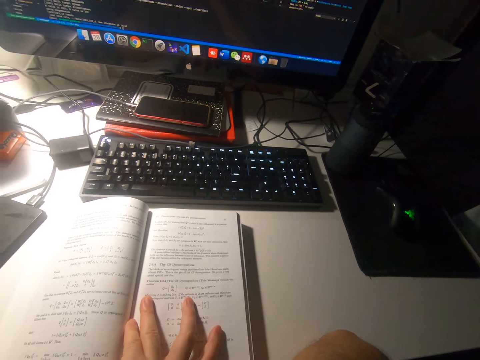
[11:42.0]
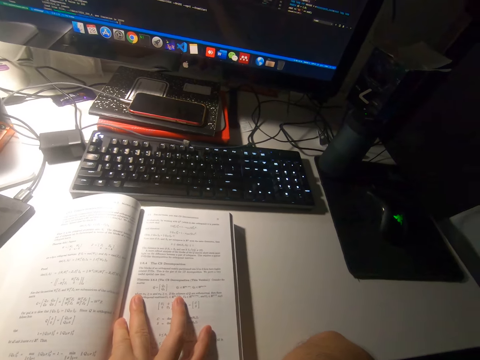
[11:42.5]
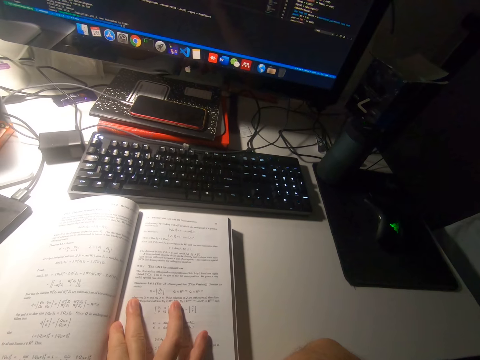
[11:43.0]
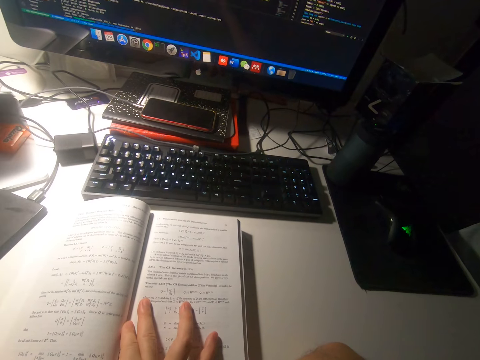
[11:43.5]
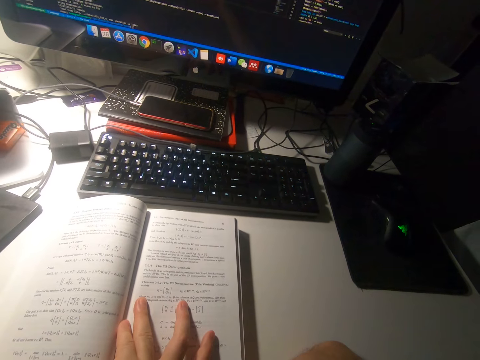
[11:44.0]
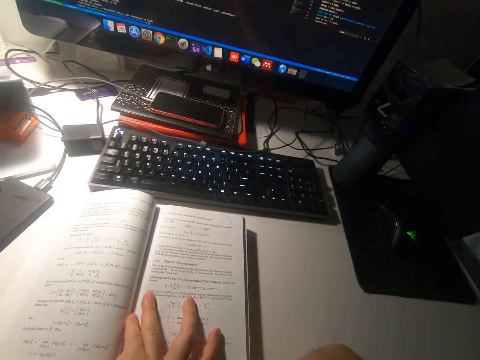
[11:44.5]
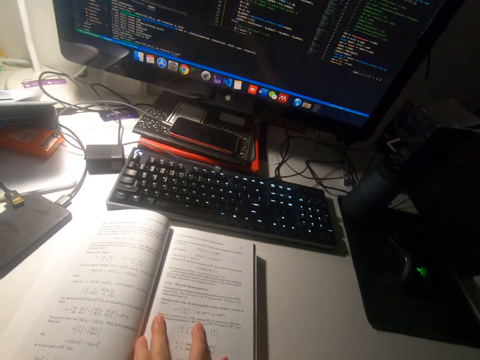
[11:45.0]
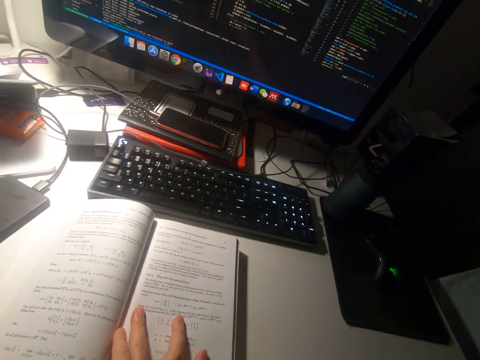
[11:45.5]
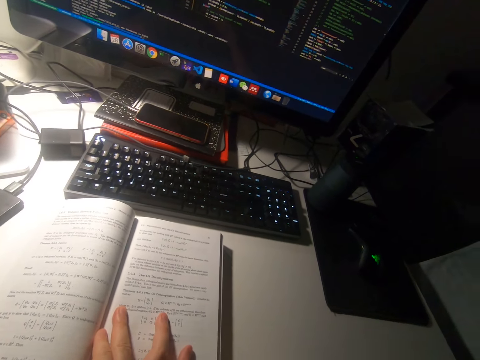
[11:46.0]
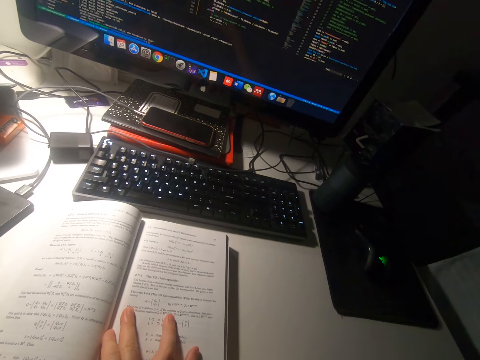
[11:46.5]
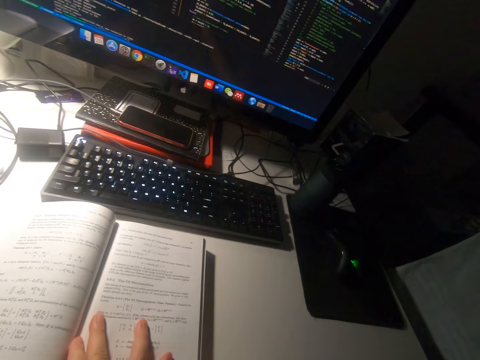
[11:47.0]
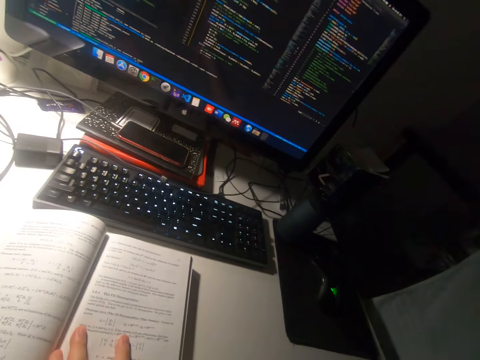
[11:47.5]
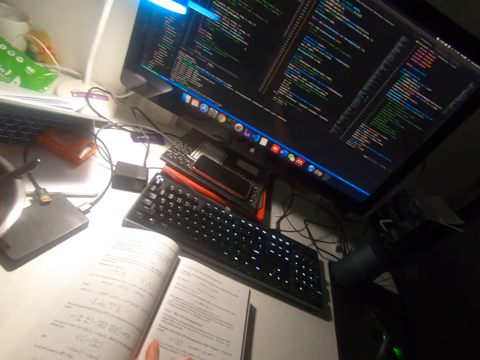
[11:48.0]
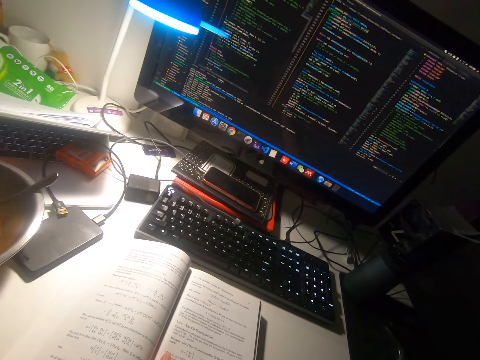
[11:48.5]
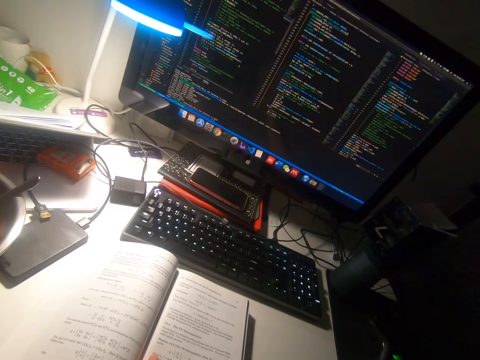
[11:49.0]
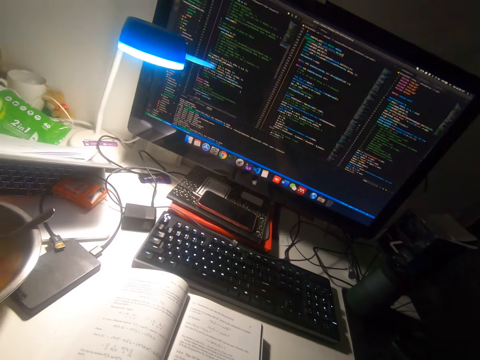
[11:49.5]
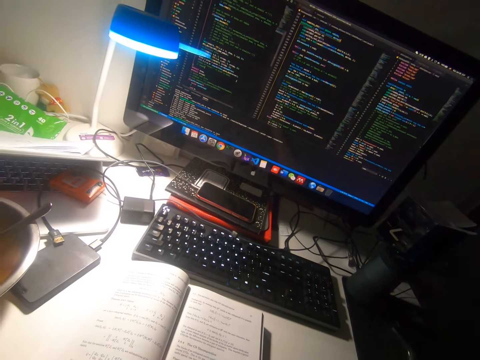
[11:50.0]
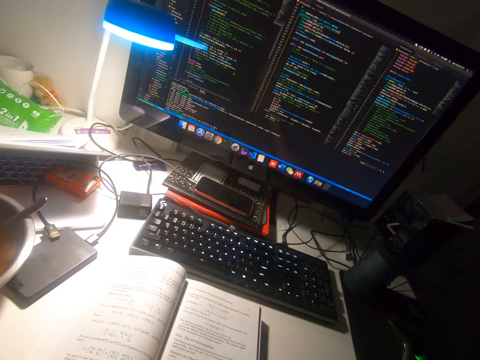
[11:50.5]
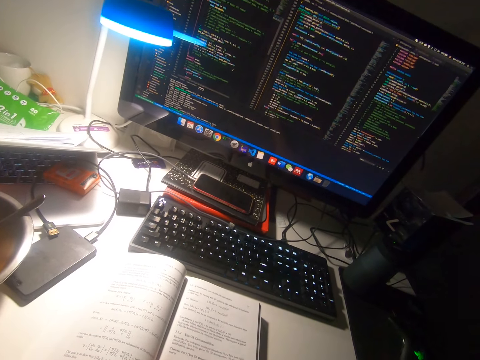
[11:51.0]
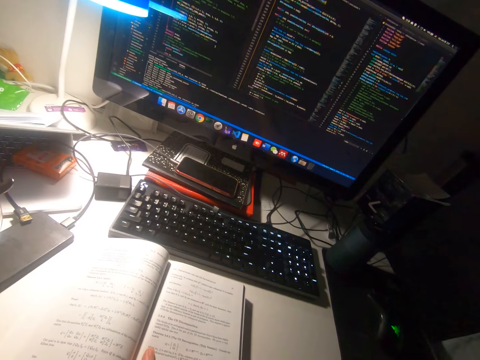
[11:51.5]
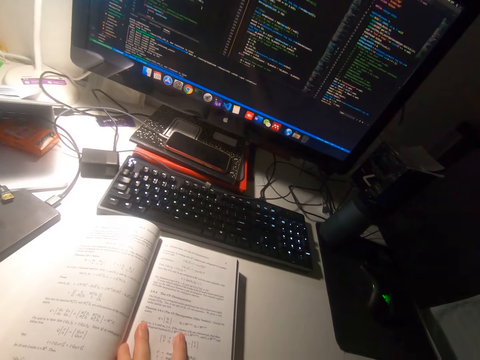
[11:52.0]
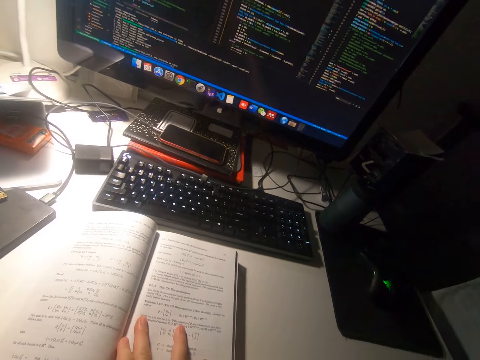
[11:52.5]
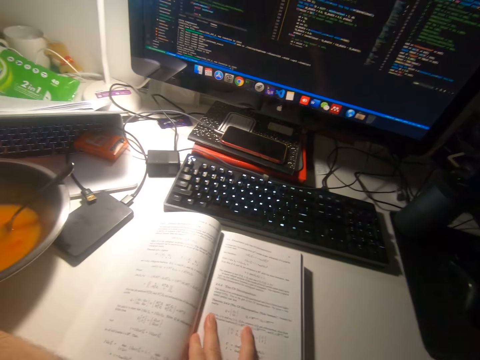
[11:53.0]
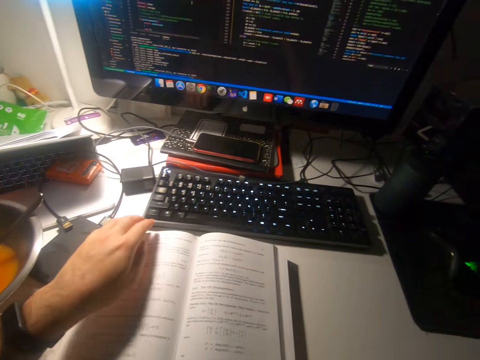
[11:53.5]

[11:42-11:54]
The camera wearer reads the book.

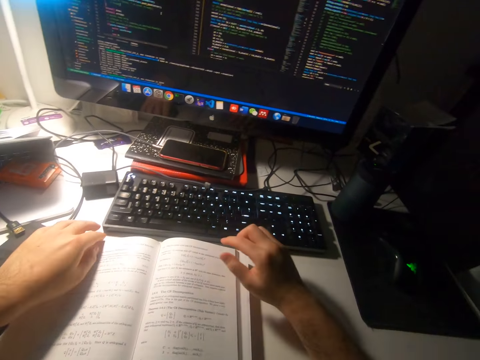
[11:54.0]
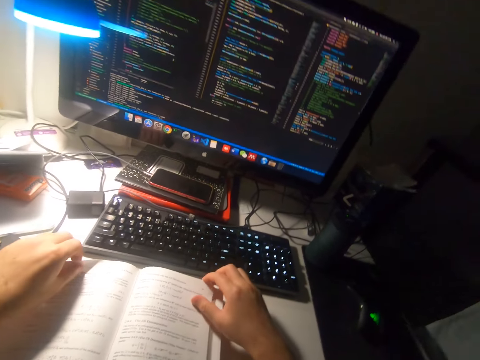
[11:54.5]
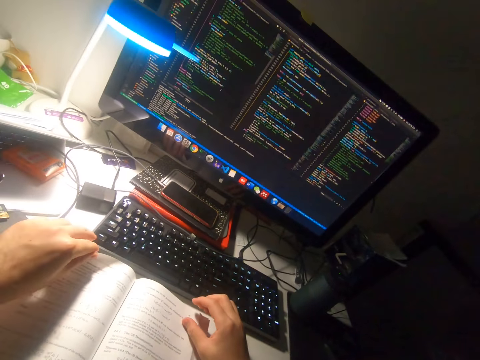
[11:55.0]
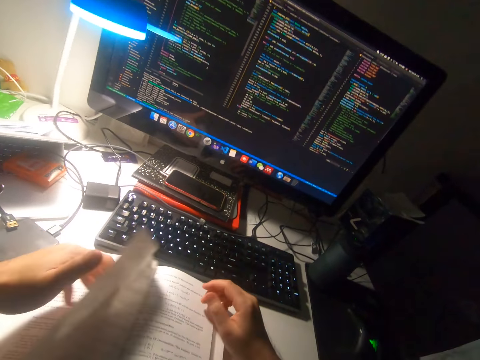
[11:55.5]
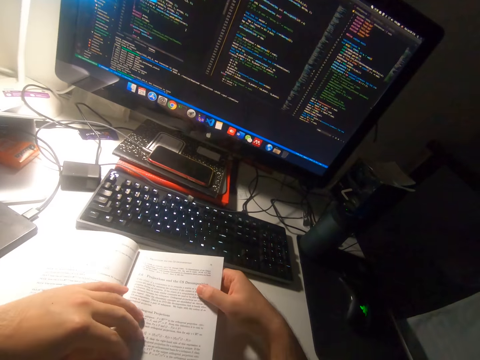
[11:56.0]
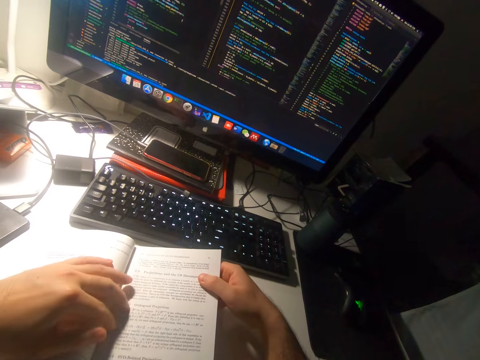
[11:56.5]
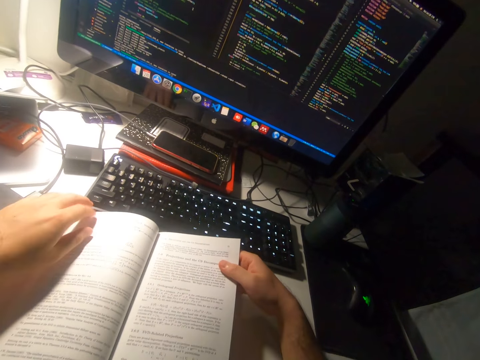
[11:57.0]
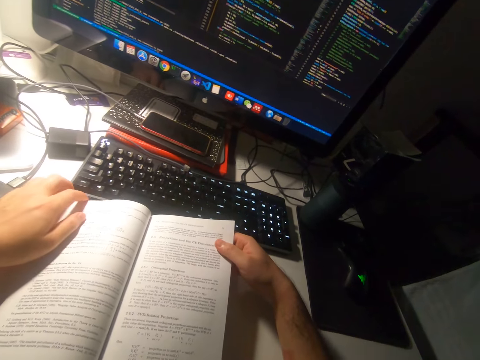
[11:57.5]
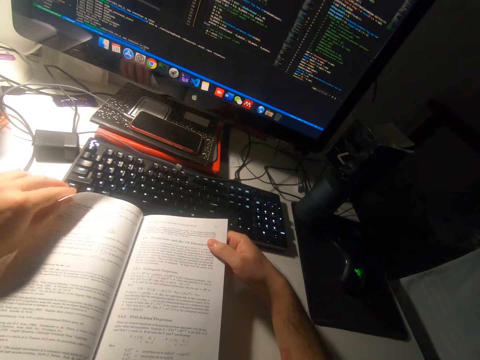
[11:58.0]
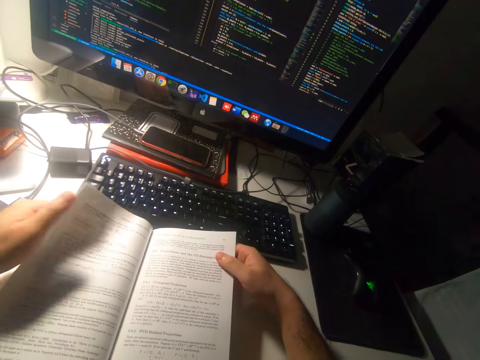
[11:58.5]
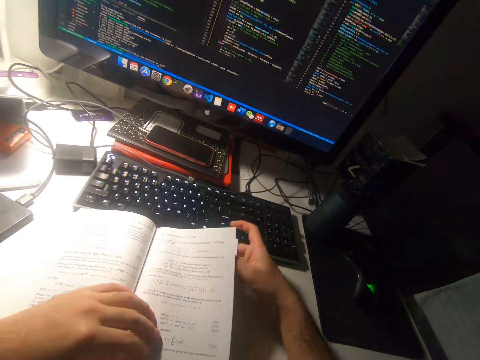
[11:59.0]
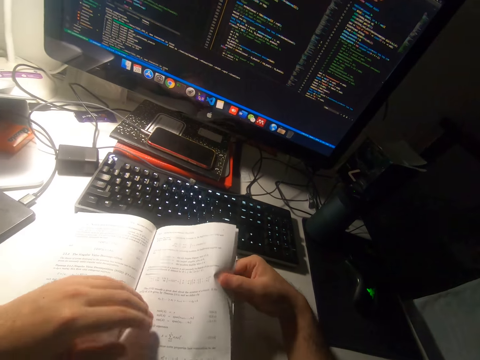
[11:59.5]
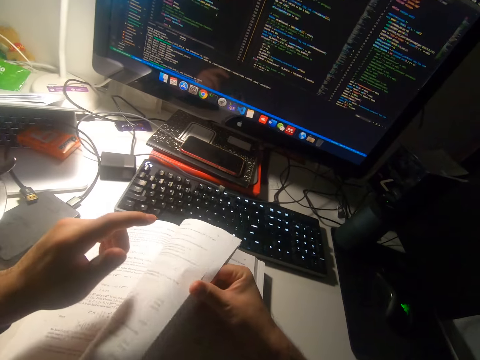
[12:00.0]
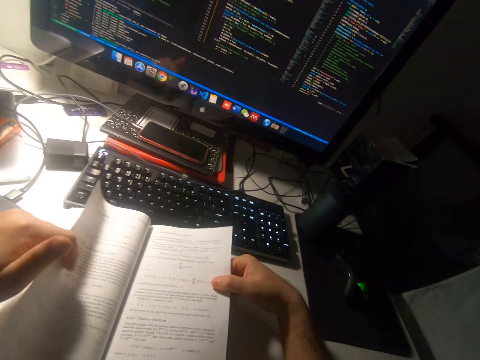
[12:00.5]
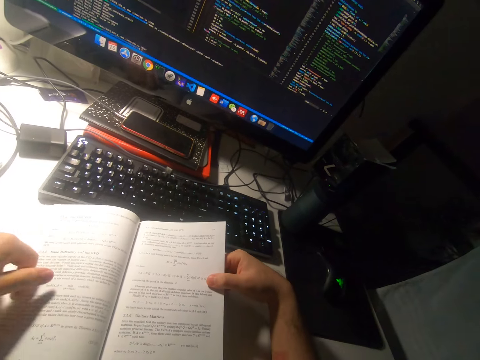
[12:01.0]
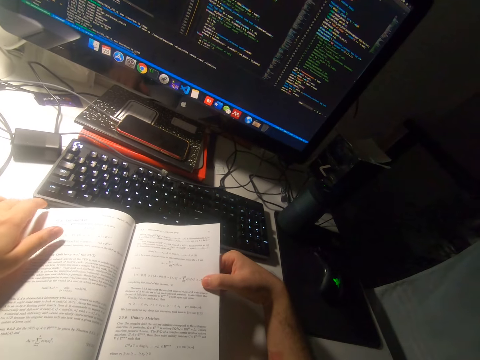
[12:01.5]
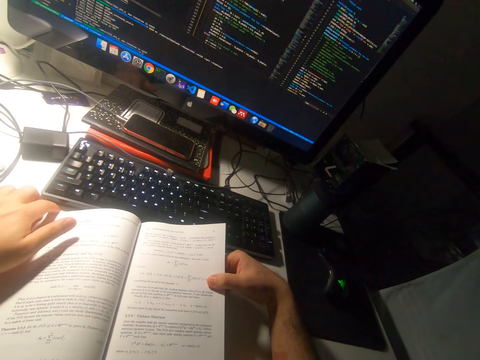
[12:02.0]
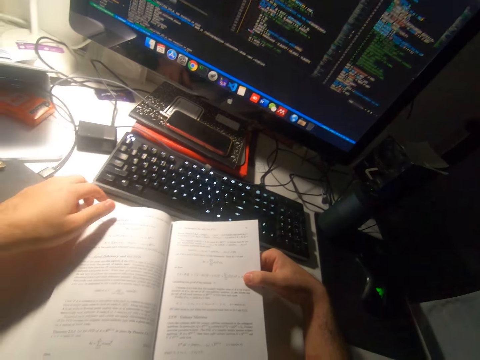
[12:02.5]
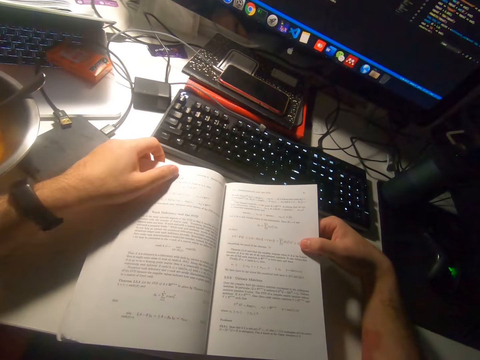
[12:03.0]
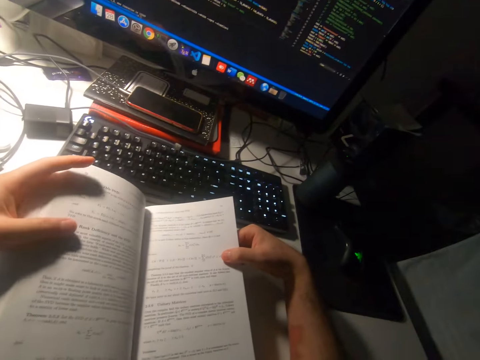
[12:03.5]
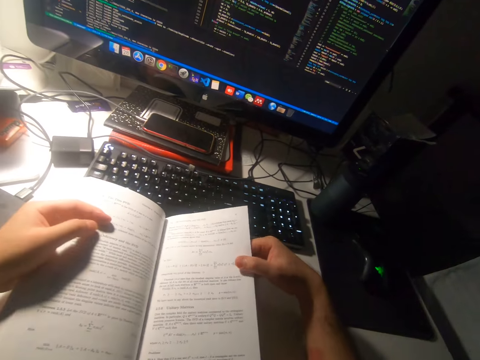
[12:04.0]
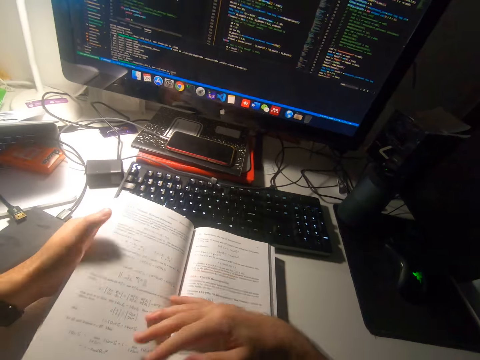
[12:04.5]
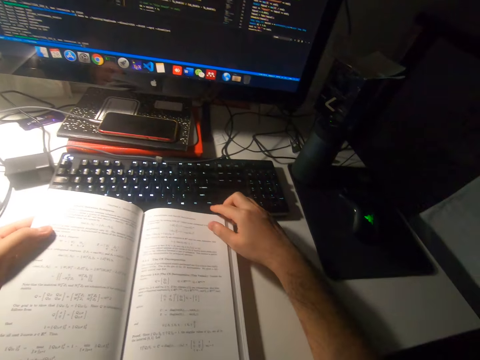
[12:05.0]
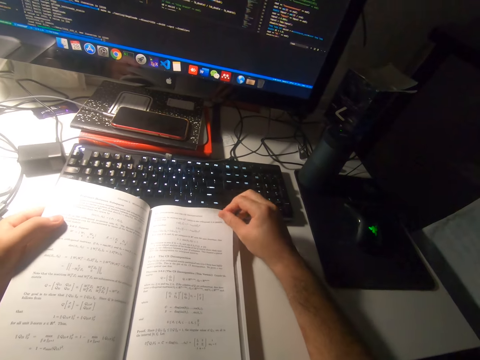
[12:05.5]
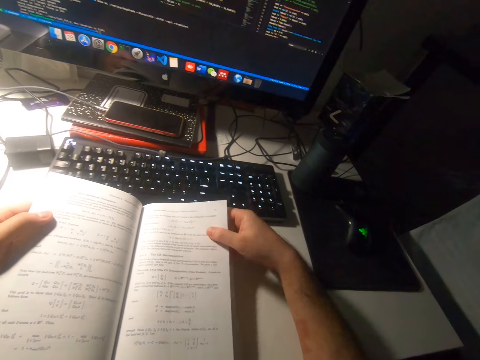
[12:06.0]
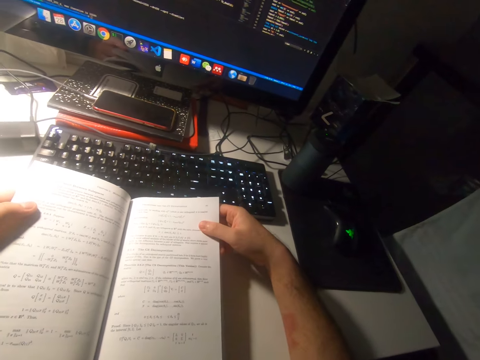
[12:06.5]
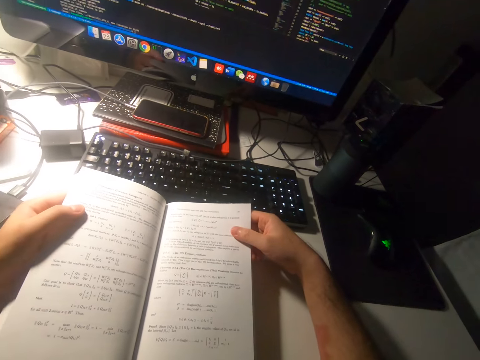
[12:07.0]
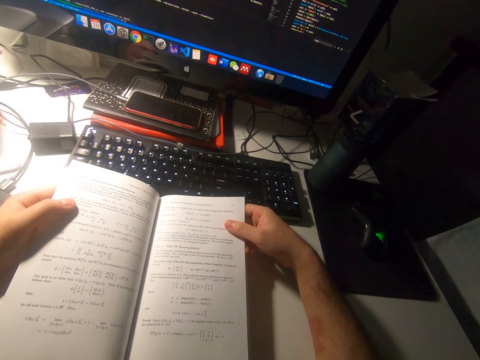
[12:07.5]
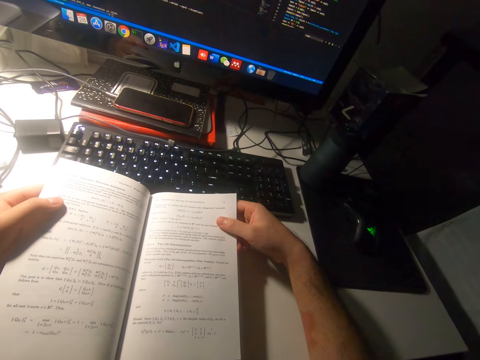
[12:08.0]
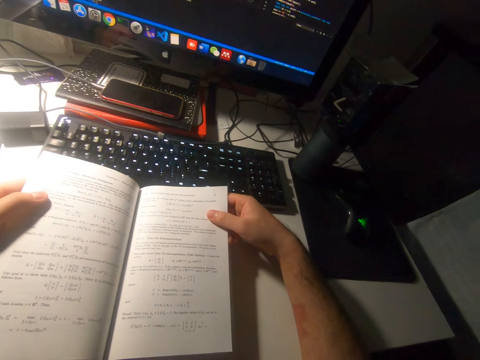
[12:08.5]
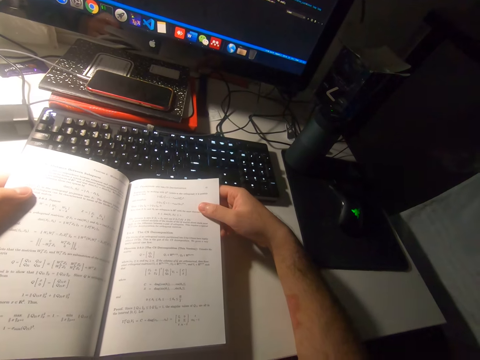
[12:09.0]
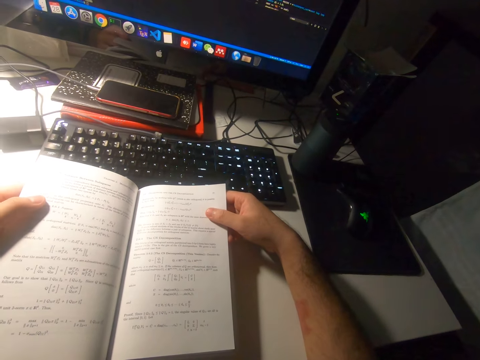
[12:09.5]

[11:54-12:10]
The camera wearer touches the book. He flips to a previous page of the book. He reads the book. He flips to a previous page of the book. He flips to the next page of the book. He reads the book. He carries the left part of the book from the table with his left hand. He flips several pages forward. He picks the next leaf in the book. He reads the book.
